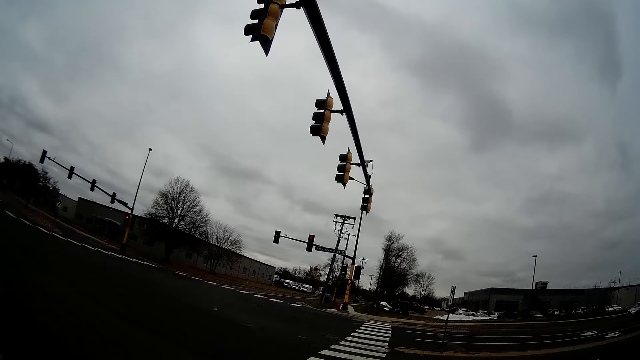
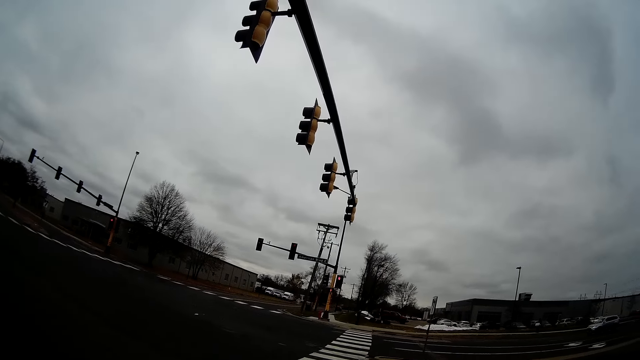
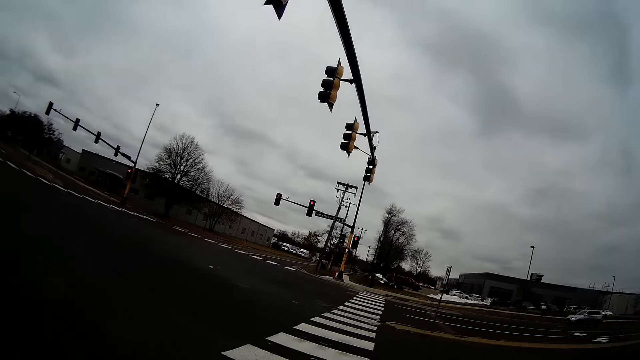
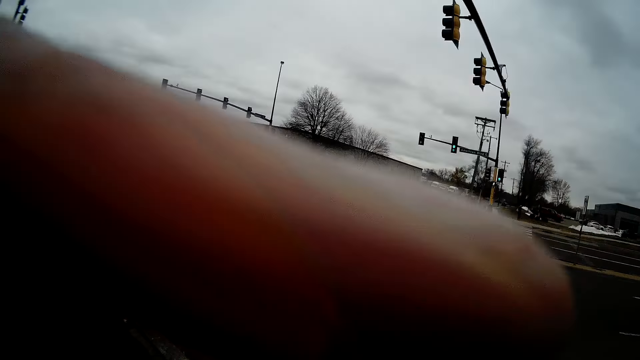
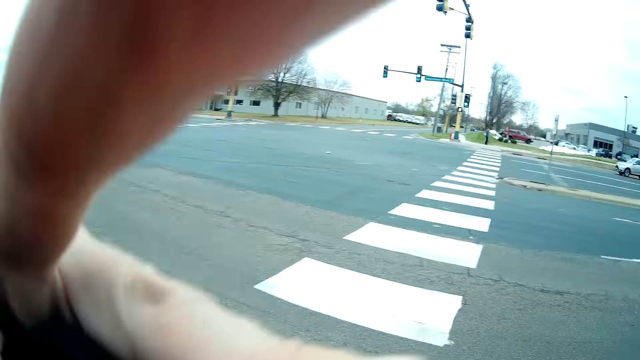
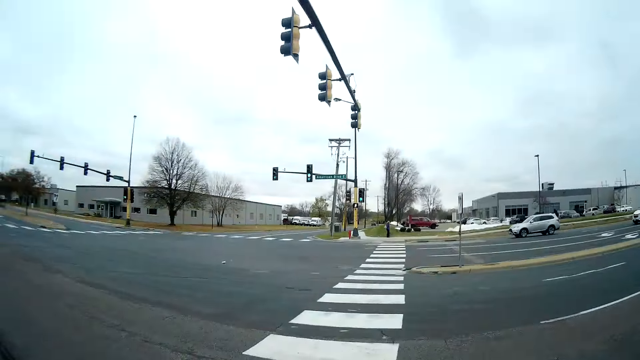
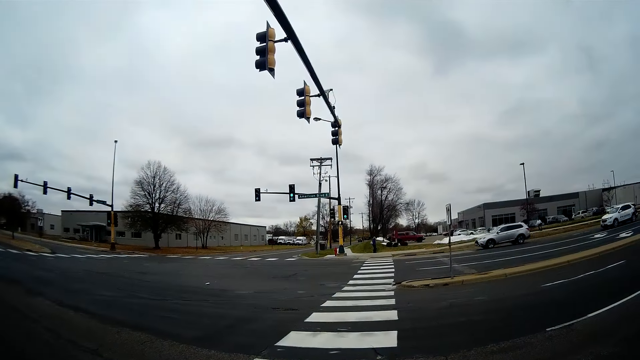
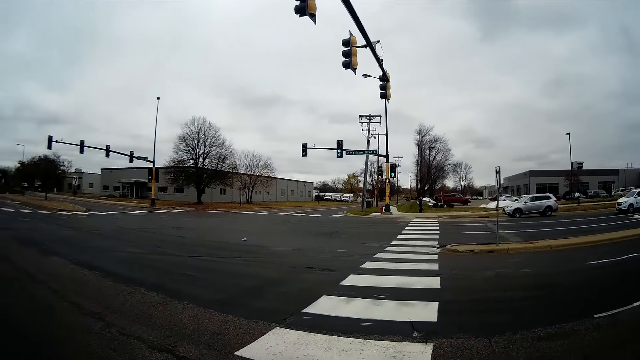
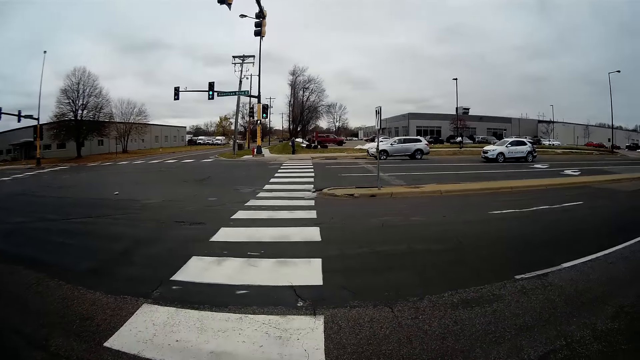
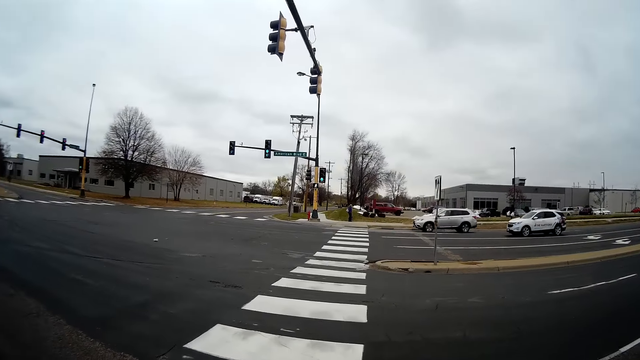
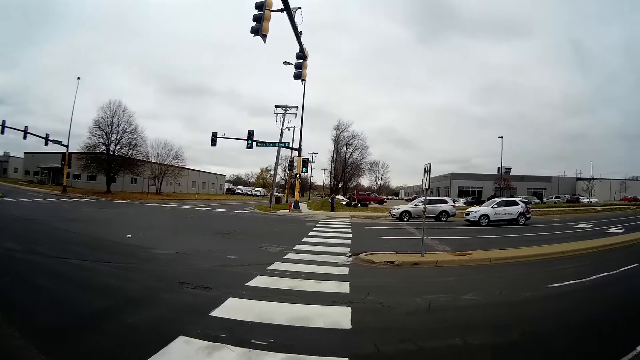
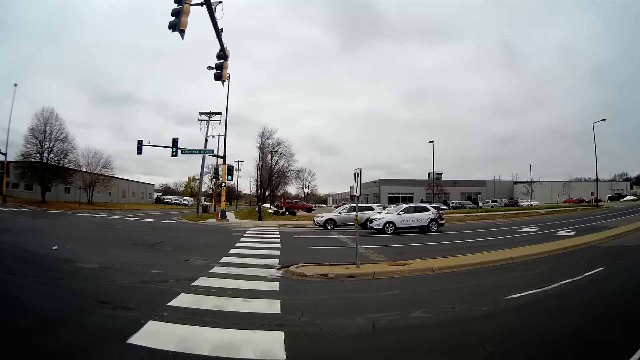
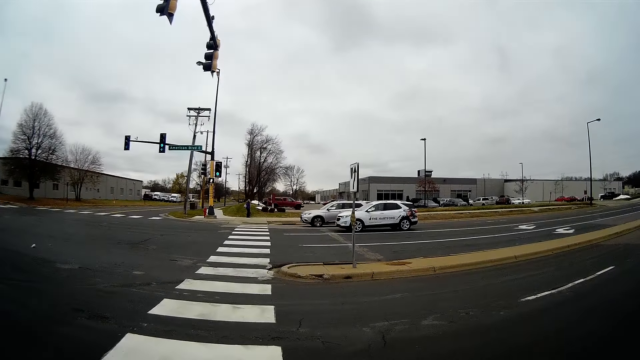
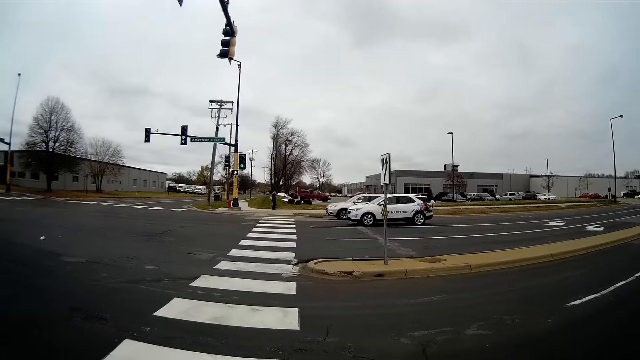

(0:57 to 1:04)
The camera wearer moves the hand. A man adjusts his camera.
